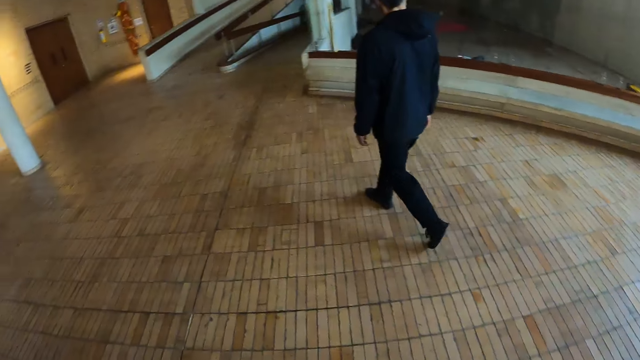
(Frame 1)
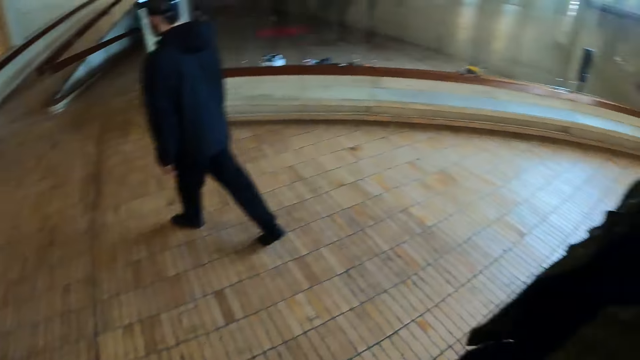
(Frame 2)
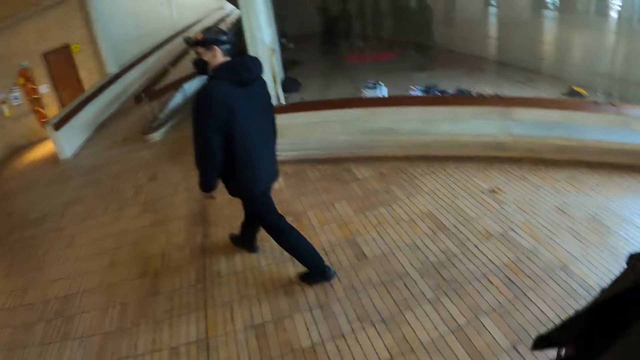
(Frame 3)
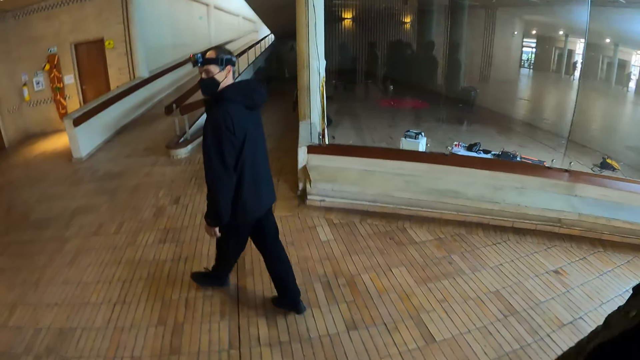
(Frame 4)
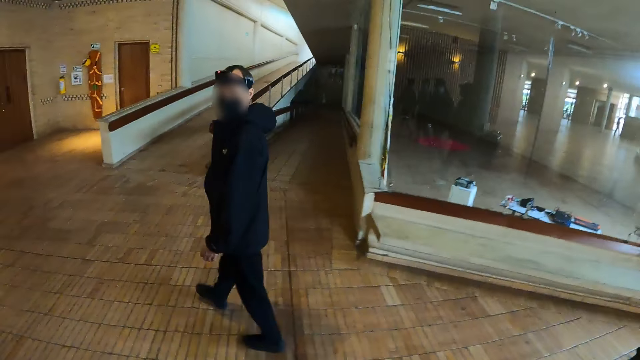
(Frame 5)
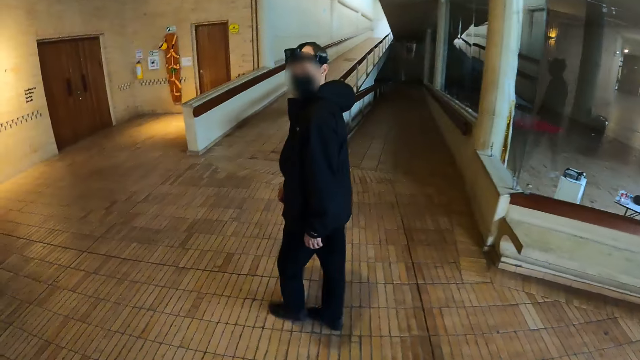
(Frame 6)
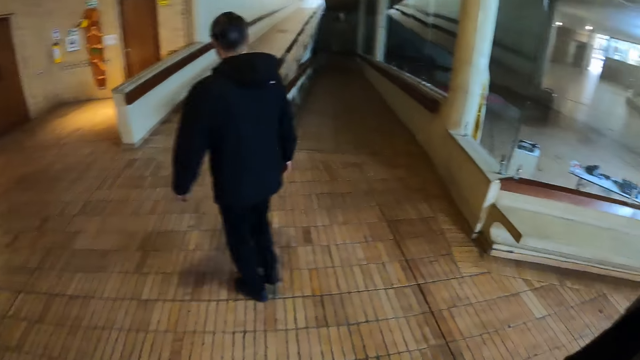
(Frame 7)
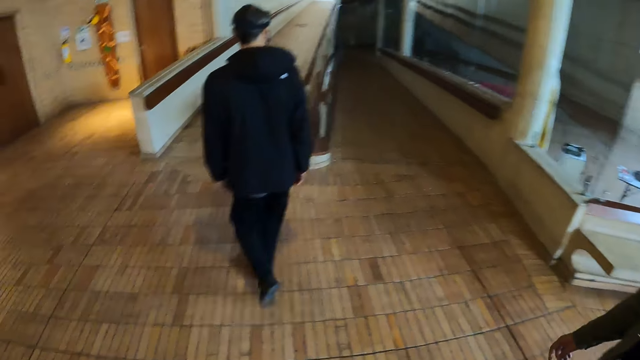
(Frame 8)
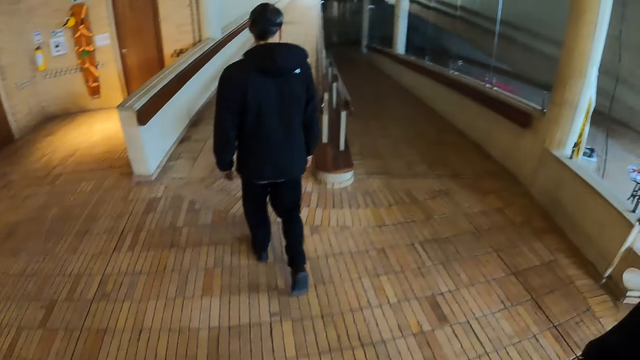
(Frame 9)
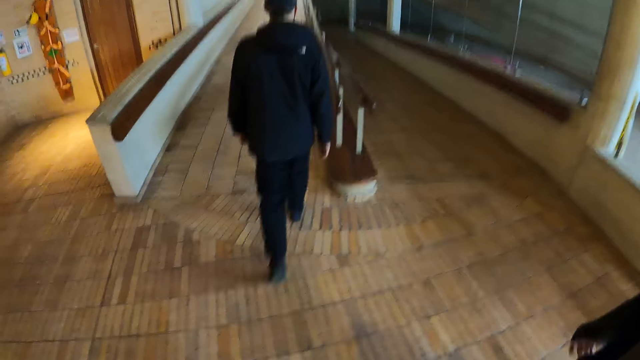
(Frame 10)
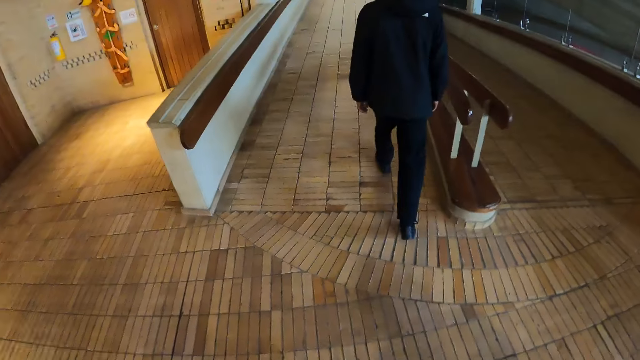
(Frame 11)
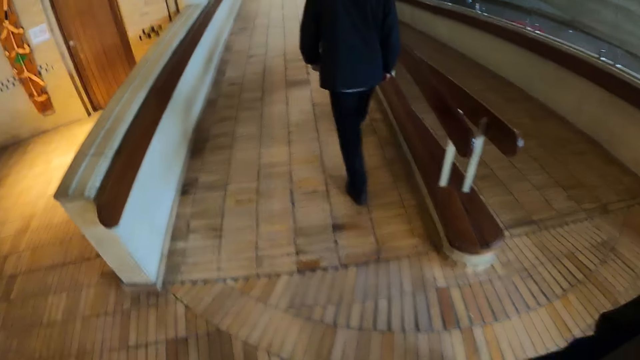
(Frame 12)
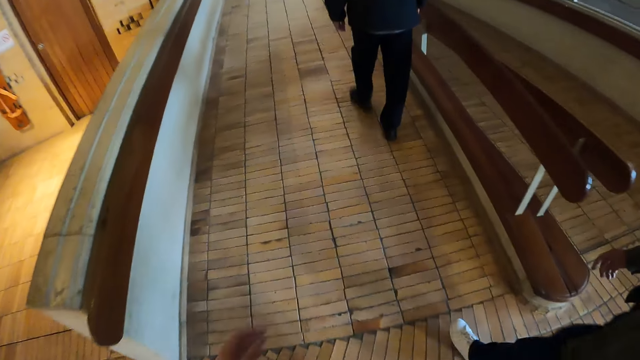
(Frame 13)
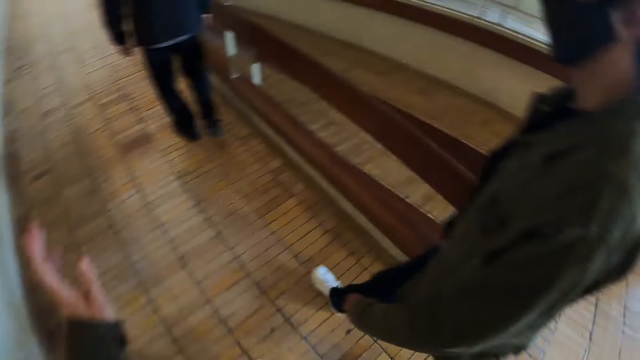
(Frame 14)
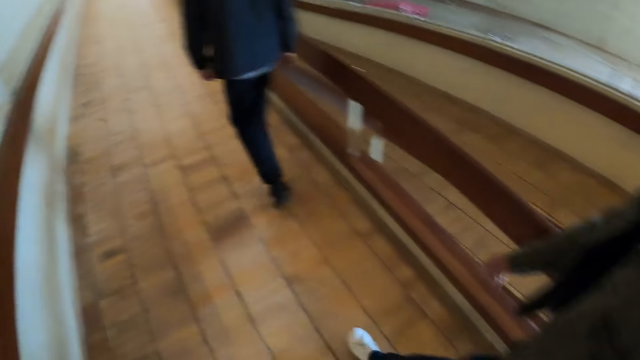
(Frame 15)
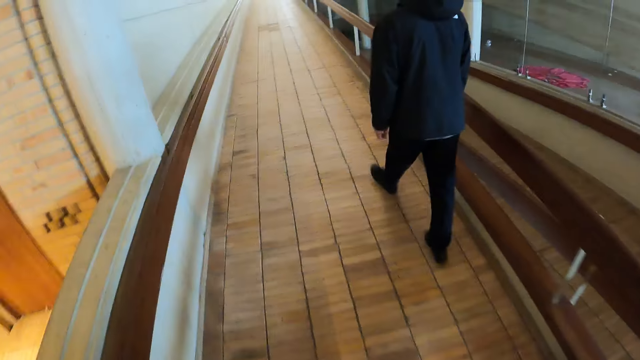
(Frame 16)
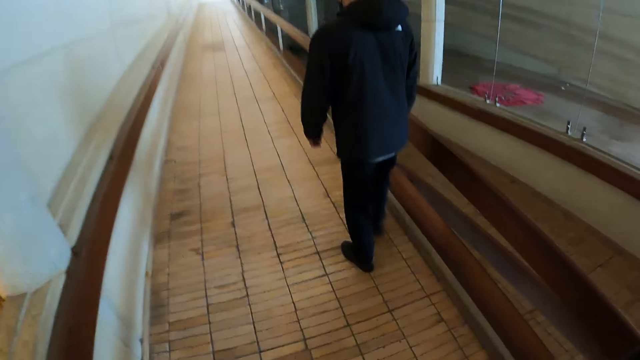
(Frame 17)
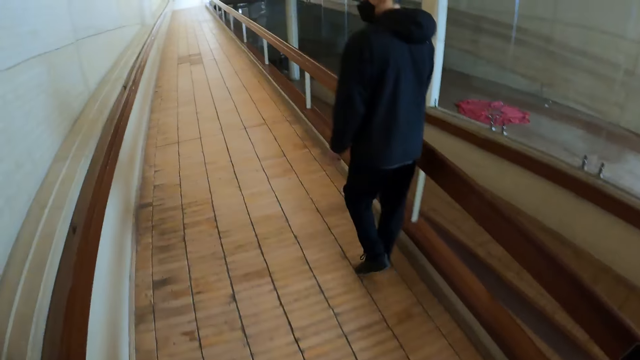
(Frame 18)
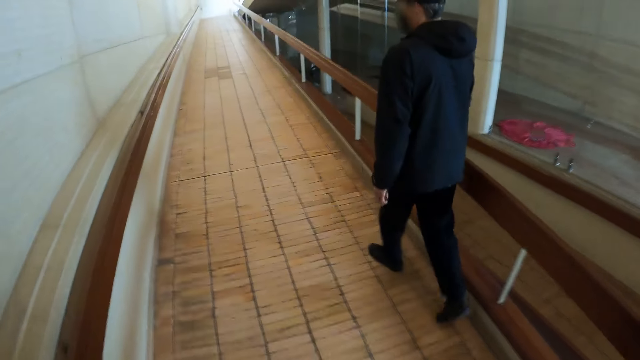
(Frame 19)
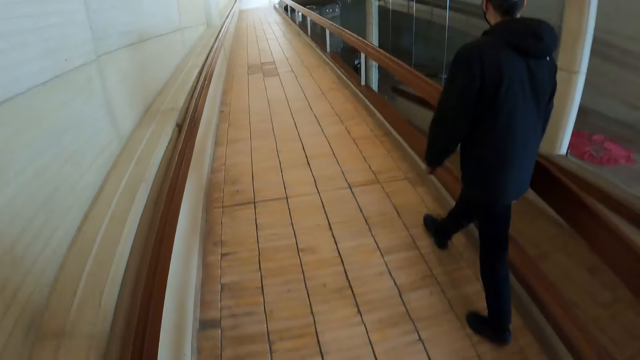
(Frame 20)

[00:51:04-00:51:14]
The first man stares at the camera wearer. The first man walks around the building.

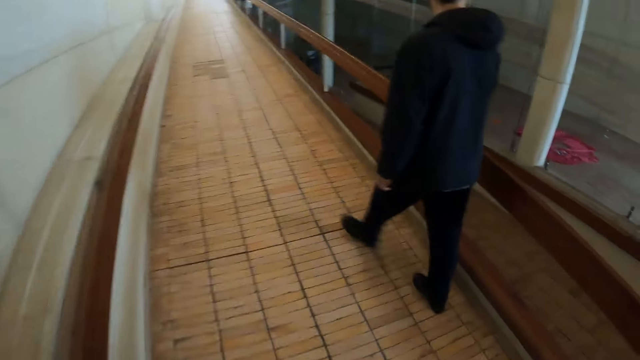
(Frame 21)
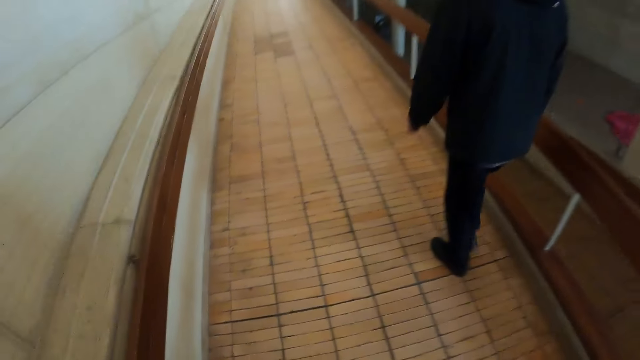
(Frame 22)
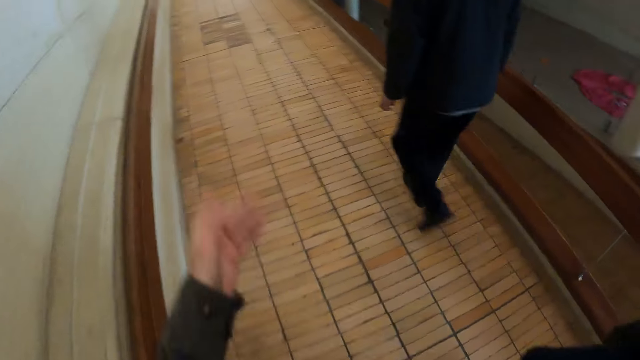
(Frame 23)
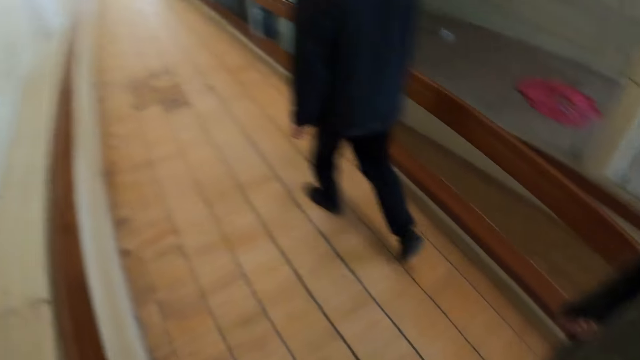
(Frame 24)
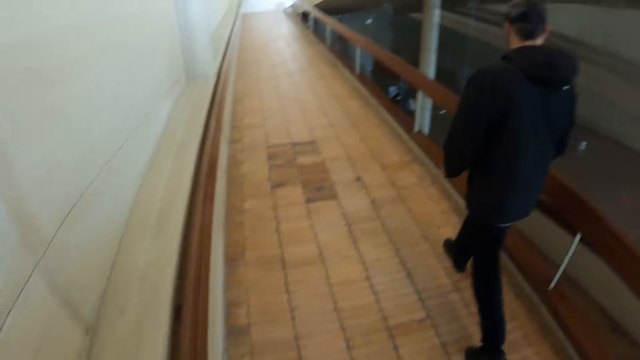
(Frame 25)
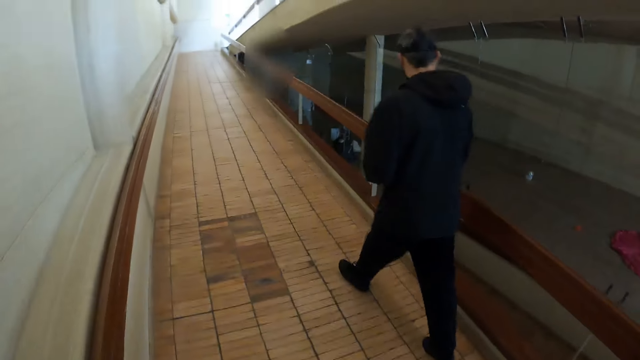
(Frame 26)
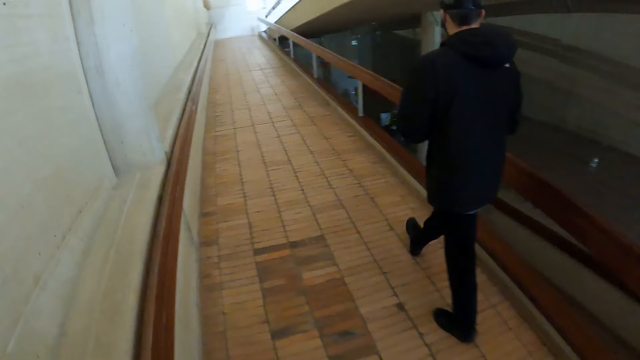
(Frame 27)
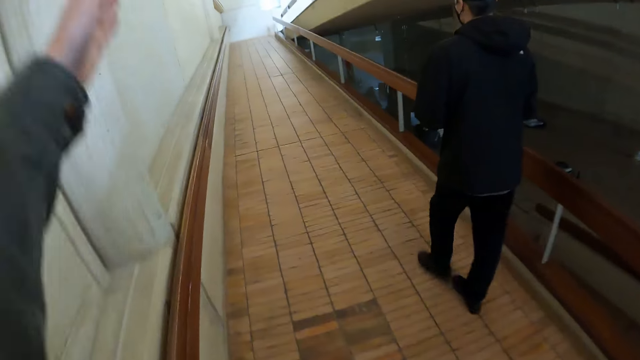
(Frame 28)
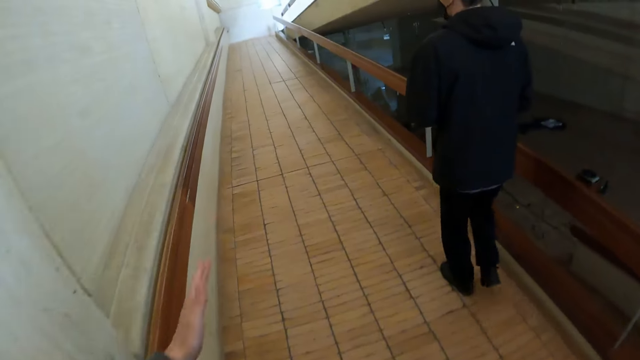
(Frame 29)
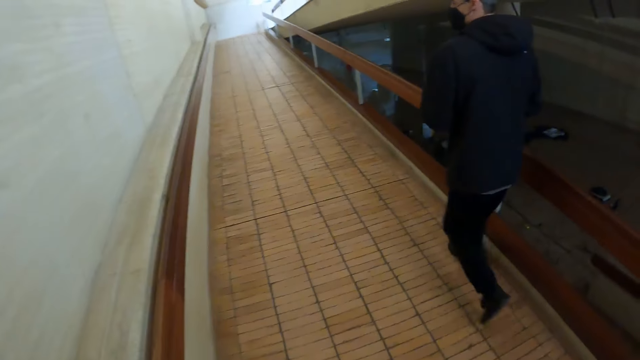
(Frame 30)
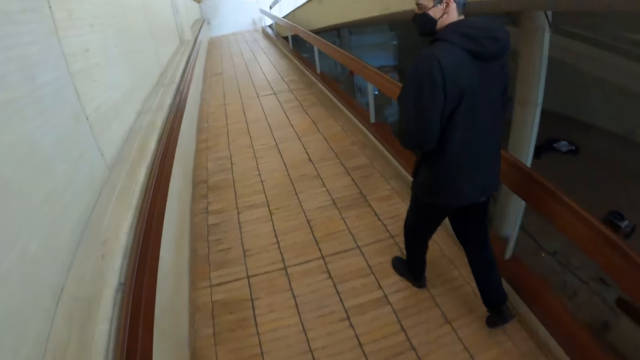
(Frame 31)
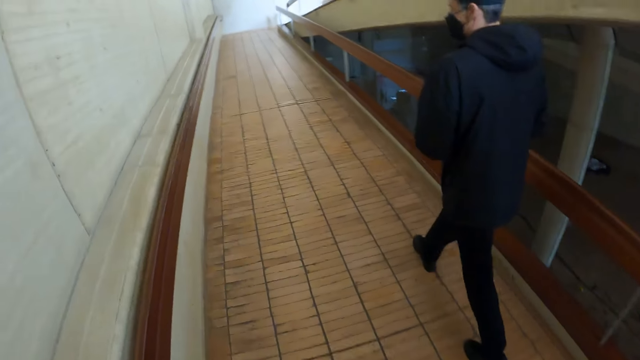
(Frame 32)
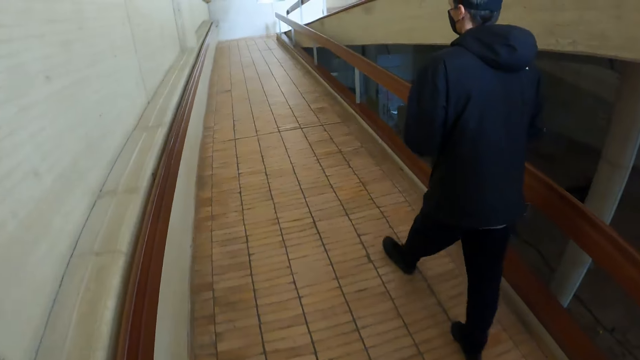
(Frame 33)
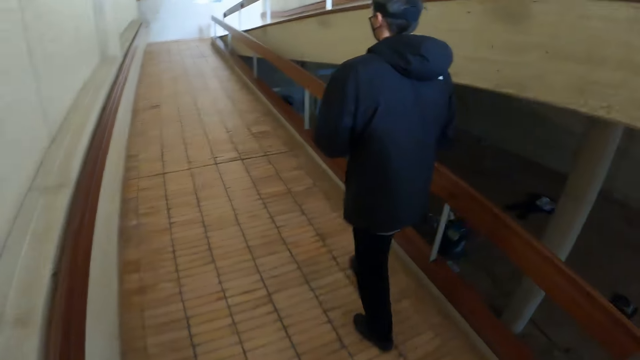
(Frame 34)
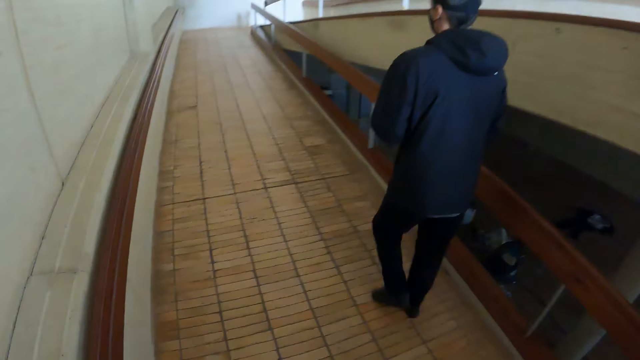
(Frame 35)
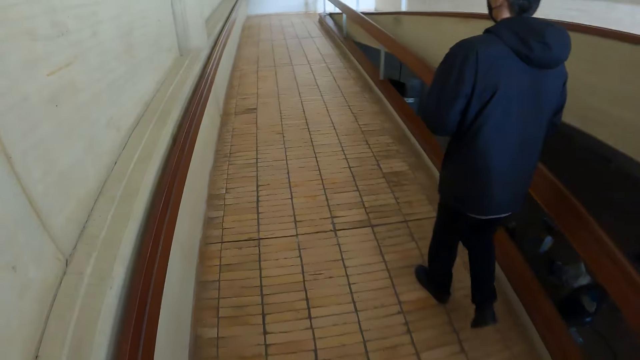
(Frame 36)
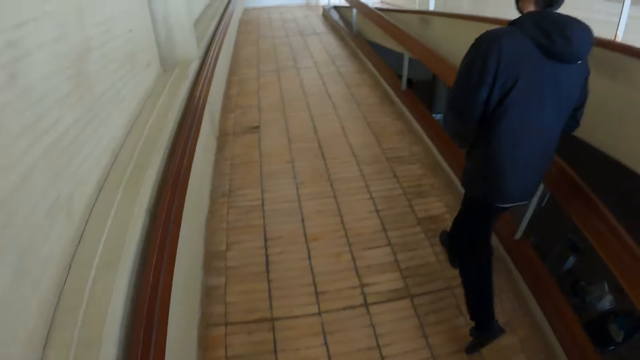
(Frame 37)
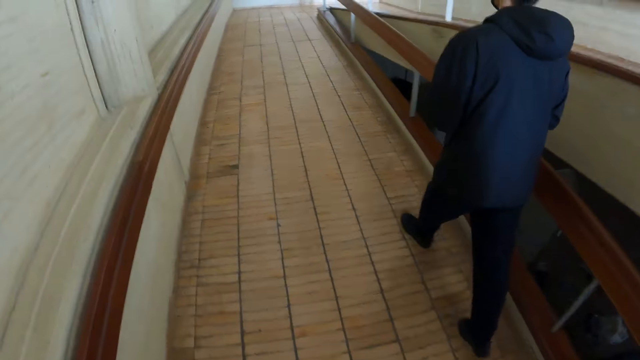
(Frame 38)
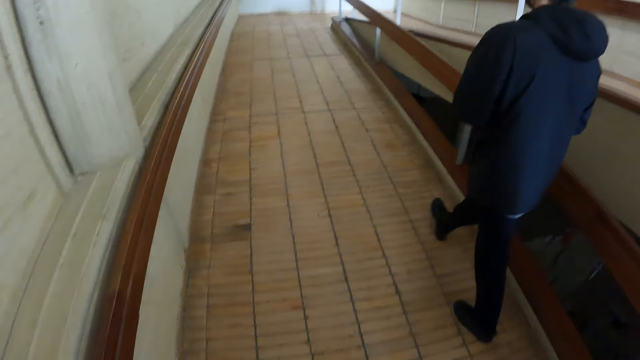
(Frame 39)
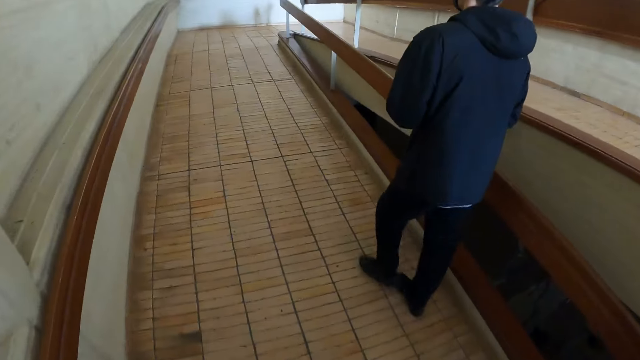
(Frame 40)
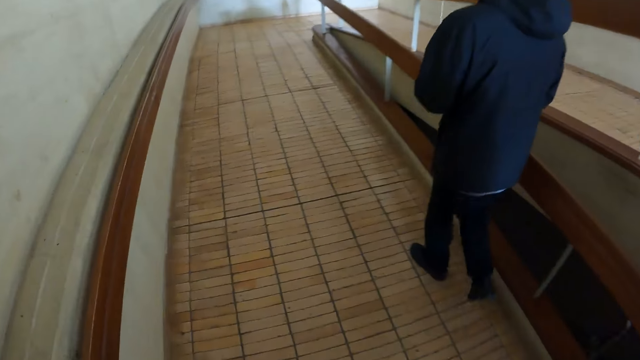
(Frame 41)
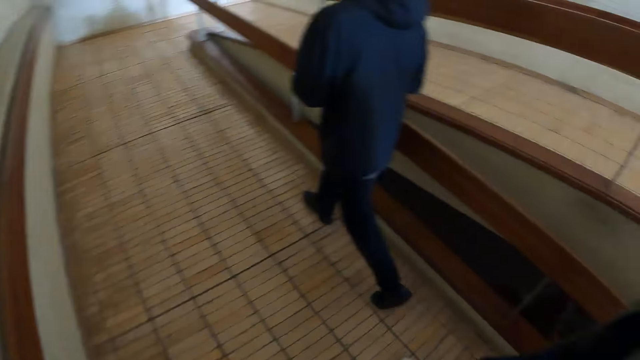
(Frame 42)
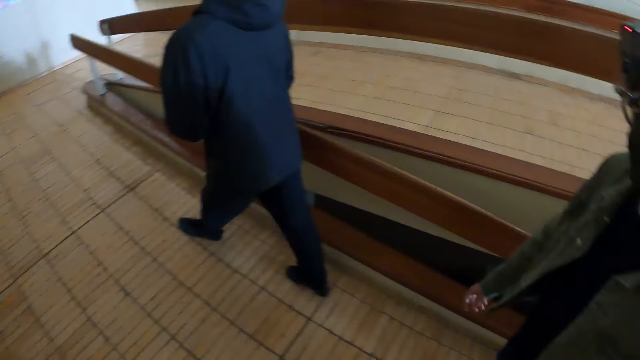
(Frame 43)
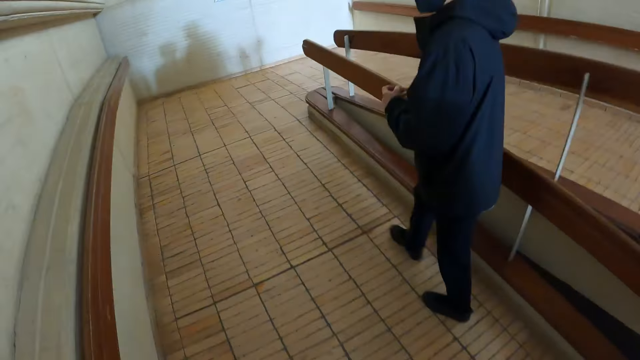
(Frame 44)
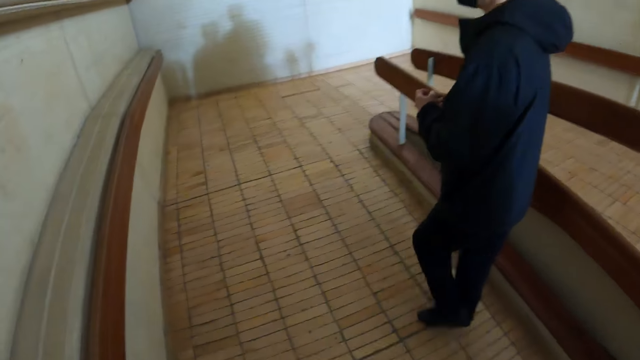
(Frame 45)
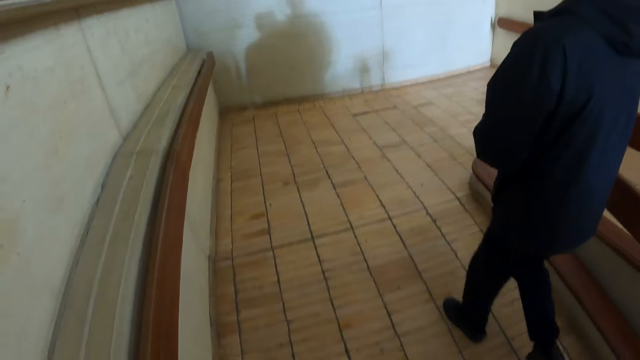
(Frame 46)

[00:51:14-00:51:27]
The camera wearer raises the hand. They walk around. They raise the hand. They walk around.
